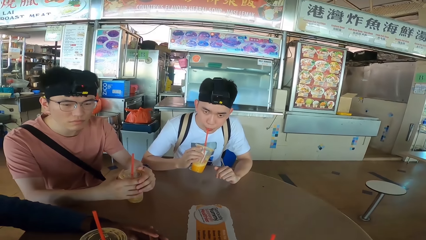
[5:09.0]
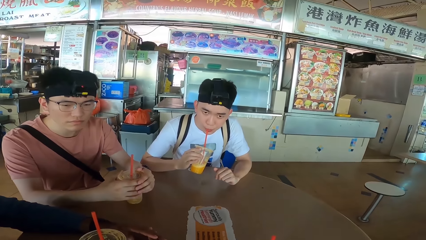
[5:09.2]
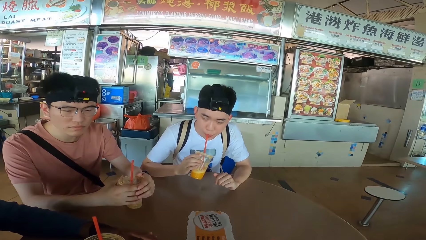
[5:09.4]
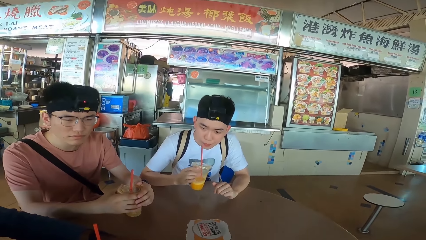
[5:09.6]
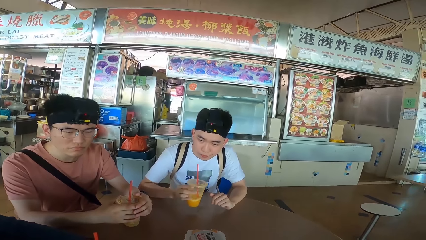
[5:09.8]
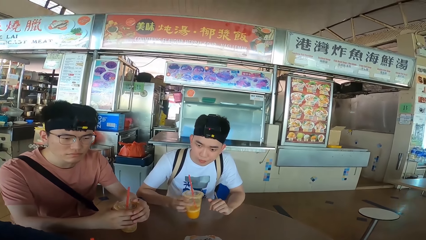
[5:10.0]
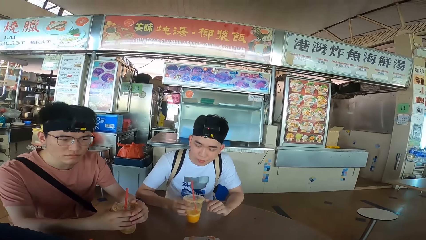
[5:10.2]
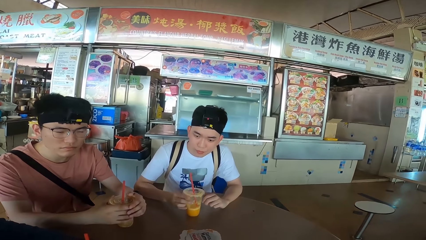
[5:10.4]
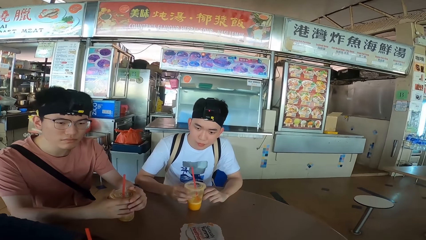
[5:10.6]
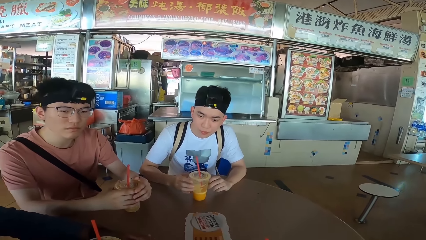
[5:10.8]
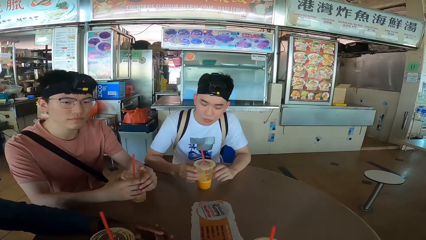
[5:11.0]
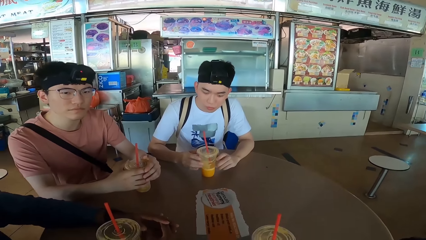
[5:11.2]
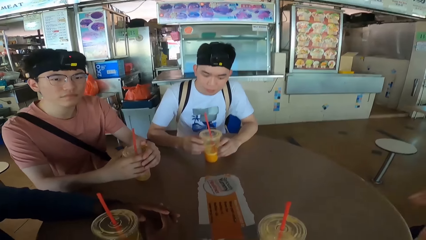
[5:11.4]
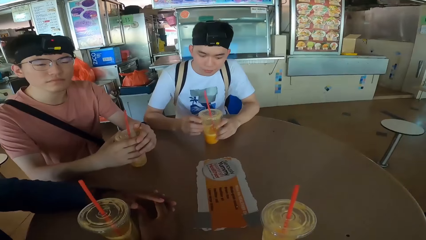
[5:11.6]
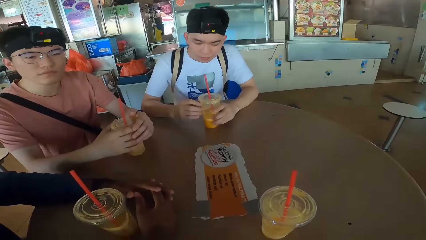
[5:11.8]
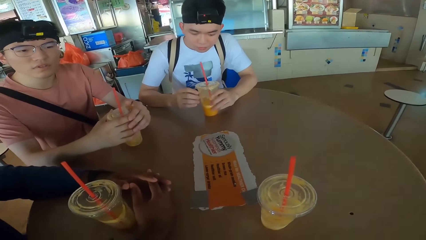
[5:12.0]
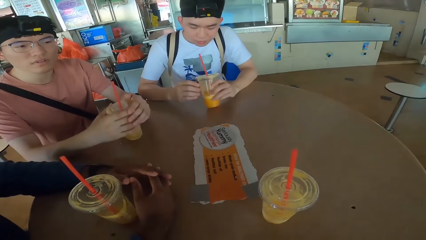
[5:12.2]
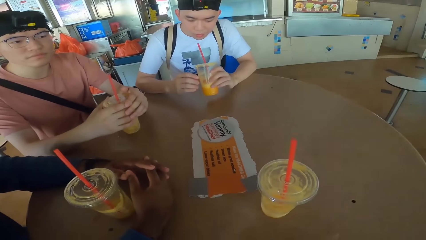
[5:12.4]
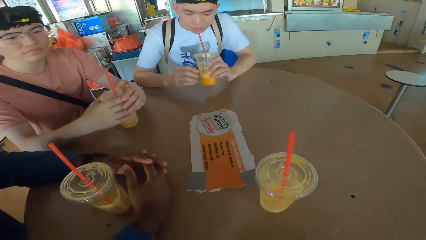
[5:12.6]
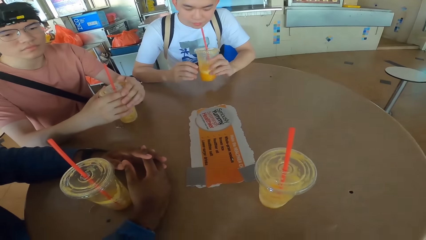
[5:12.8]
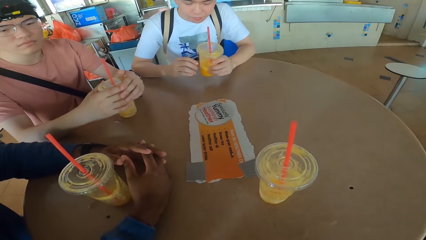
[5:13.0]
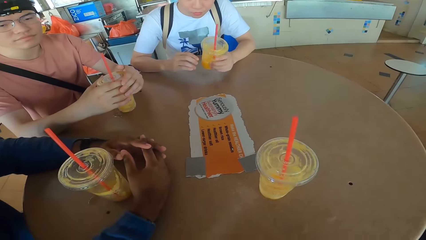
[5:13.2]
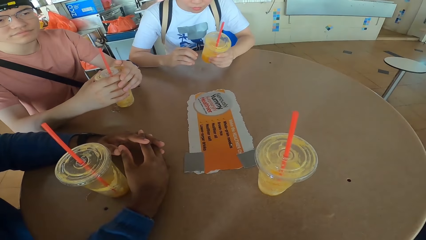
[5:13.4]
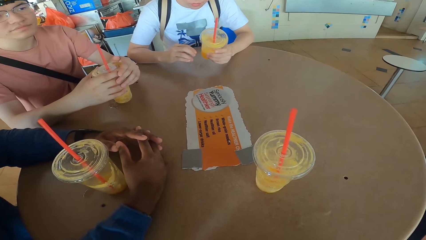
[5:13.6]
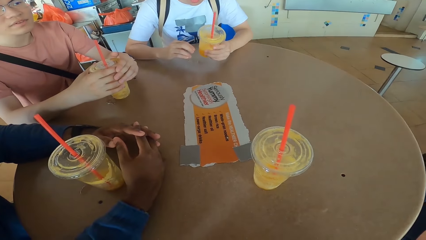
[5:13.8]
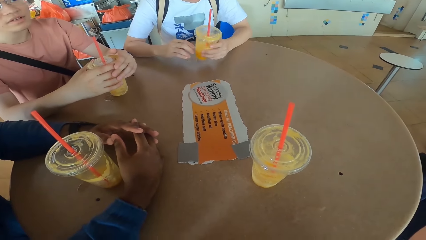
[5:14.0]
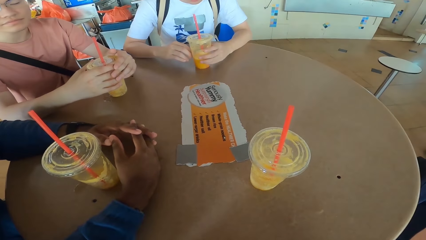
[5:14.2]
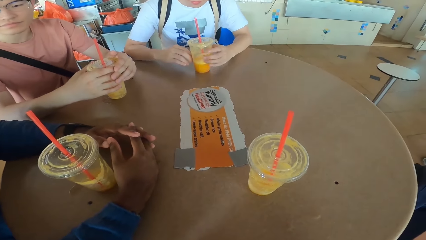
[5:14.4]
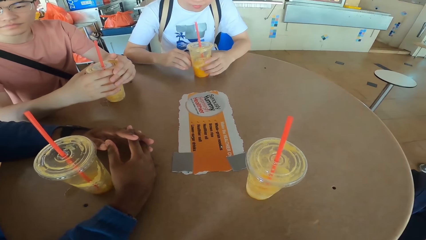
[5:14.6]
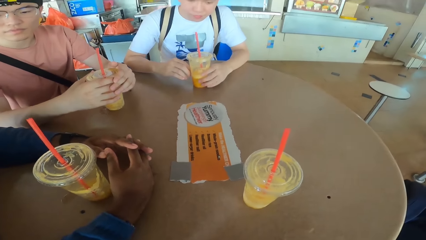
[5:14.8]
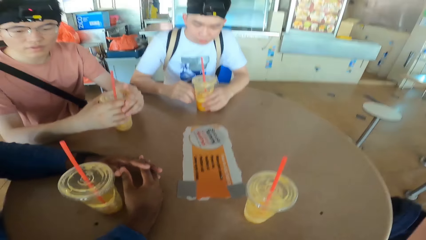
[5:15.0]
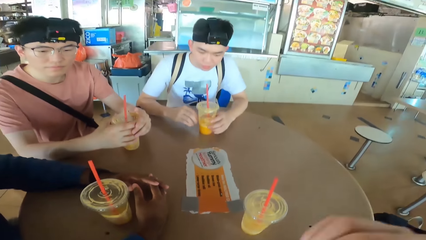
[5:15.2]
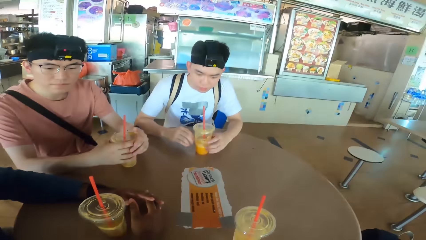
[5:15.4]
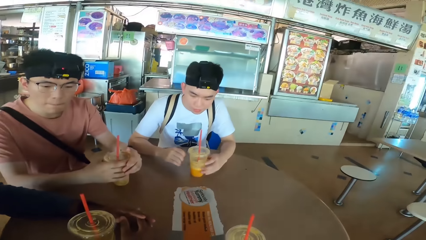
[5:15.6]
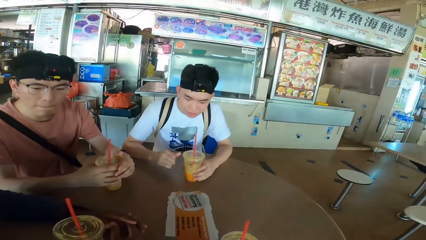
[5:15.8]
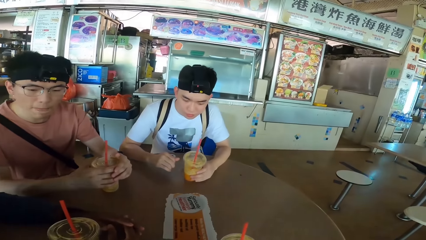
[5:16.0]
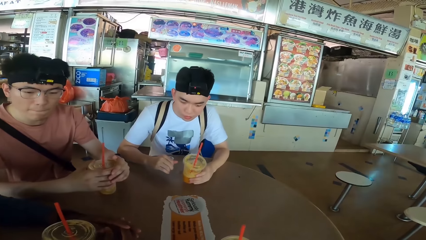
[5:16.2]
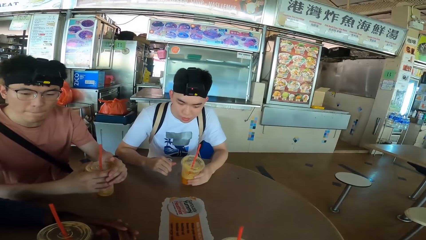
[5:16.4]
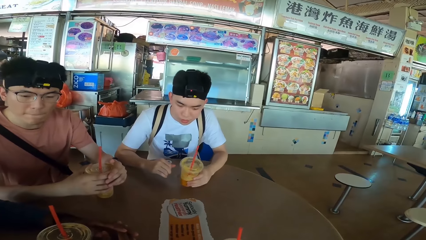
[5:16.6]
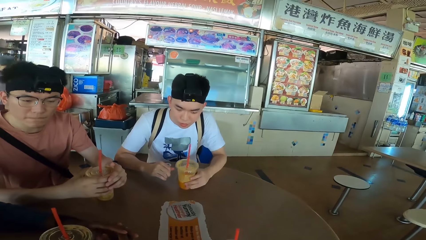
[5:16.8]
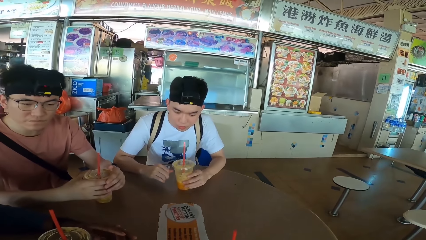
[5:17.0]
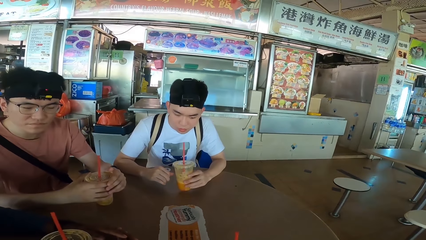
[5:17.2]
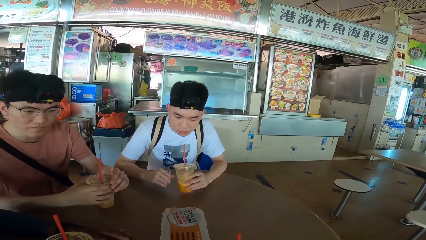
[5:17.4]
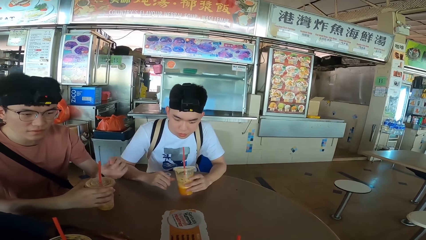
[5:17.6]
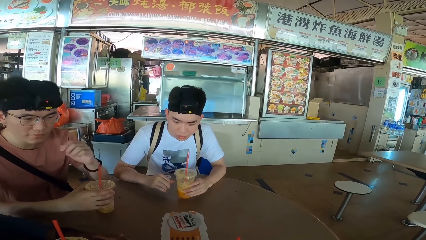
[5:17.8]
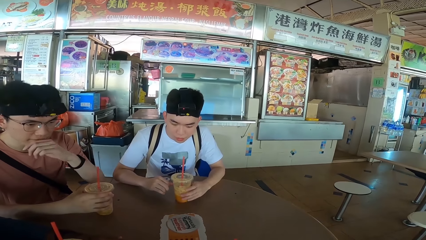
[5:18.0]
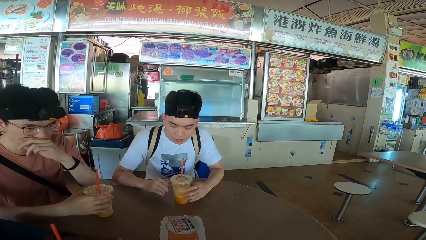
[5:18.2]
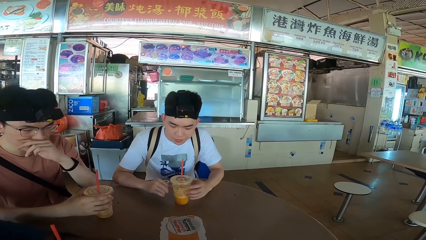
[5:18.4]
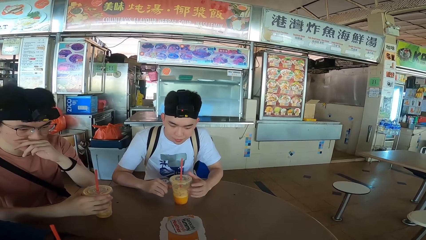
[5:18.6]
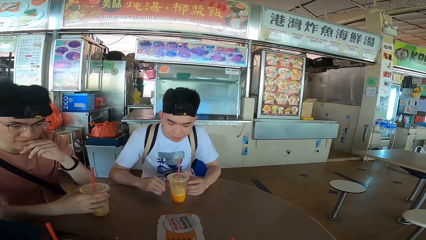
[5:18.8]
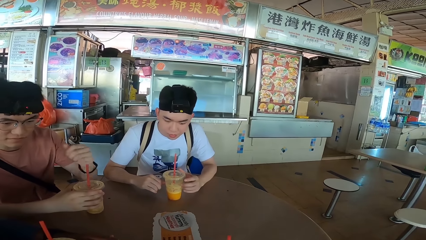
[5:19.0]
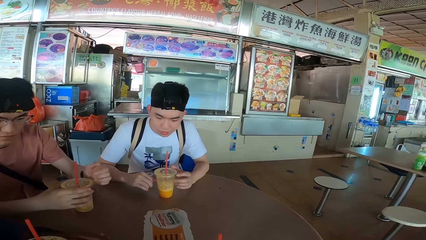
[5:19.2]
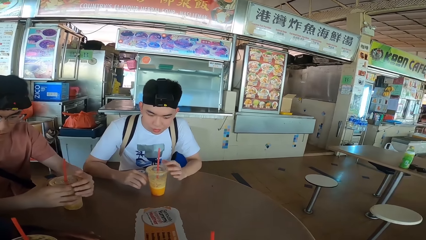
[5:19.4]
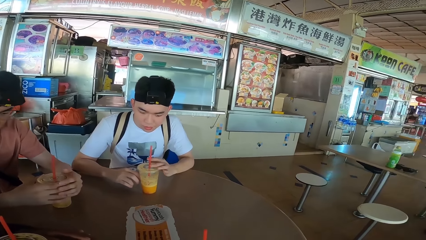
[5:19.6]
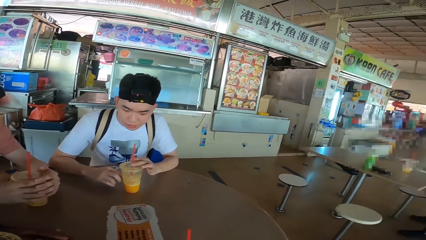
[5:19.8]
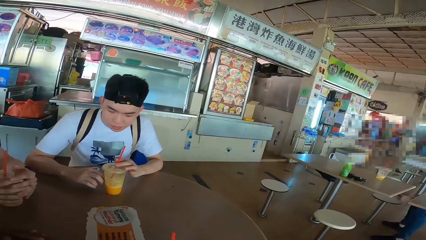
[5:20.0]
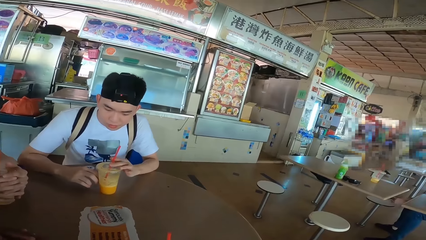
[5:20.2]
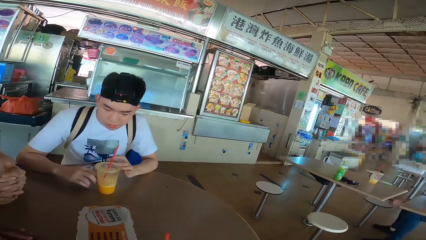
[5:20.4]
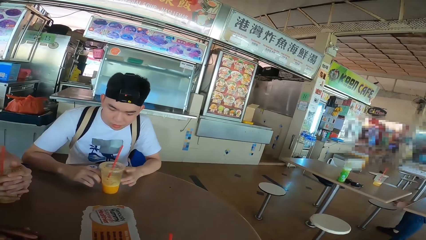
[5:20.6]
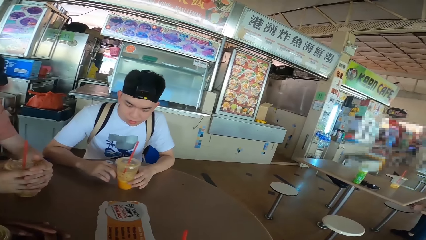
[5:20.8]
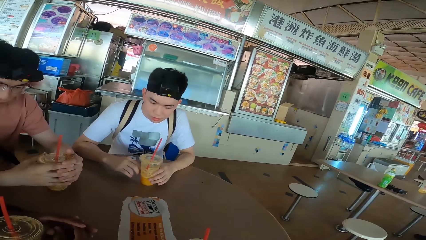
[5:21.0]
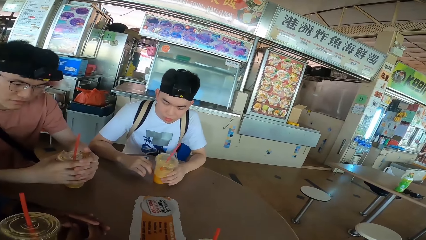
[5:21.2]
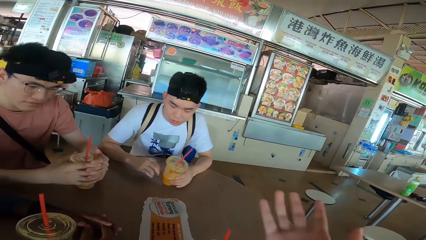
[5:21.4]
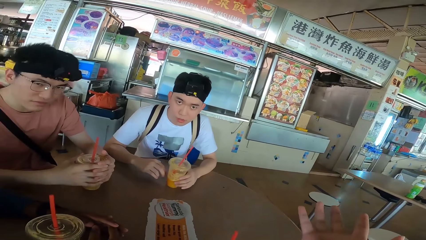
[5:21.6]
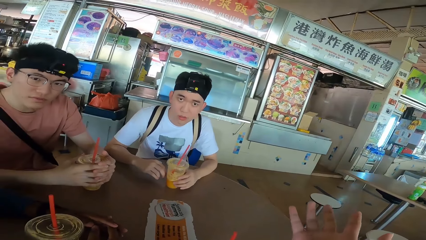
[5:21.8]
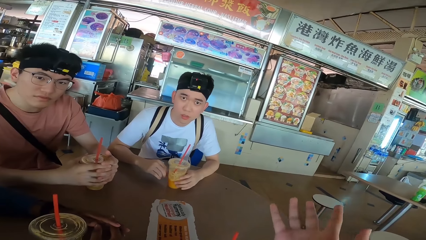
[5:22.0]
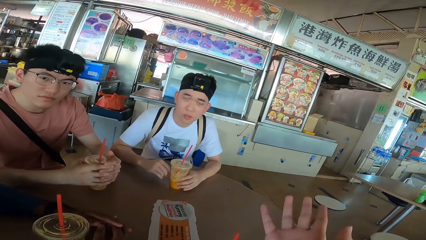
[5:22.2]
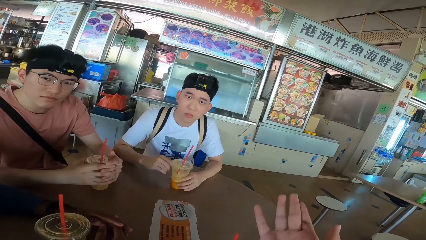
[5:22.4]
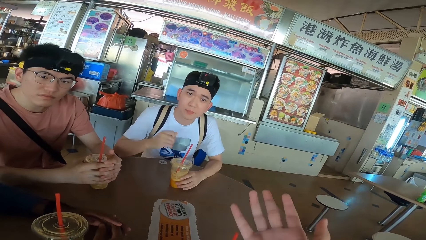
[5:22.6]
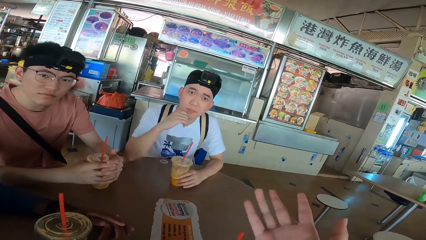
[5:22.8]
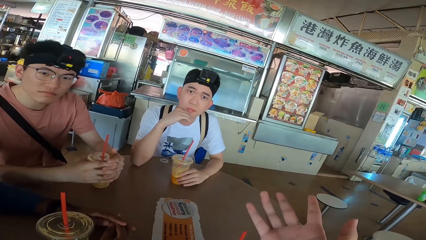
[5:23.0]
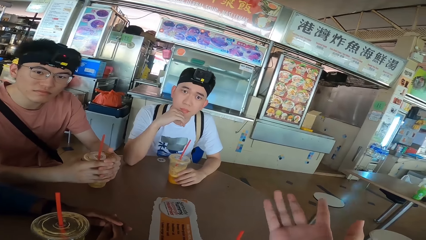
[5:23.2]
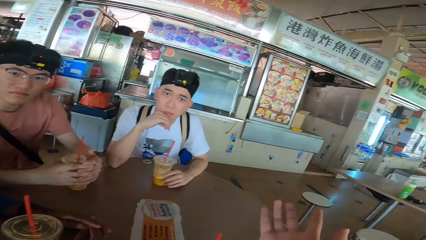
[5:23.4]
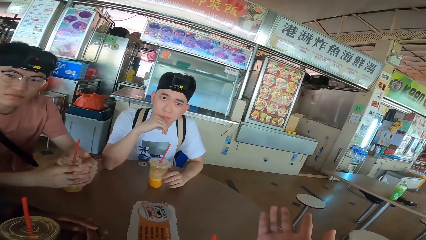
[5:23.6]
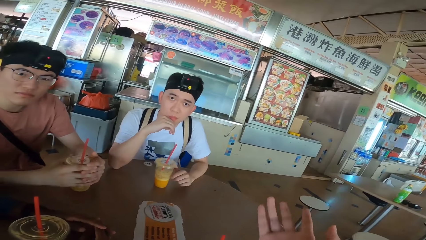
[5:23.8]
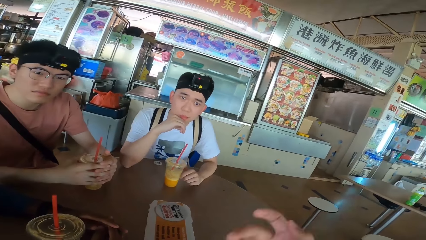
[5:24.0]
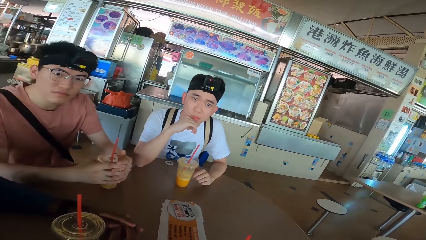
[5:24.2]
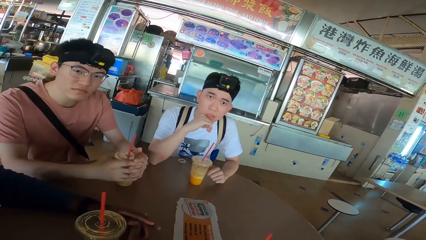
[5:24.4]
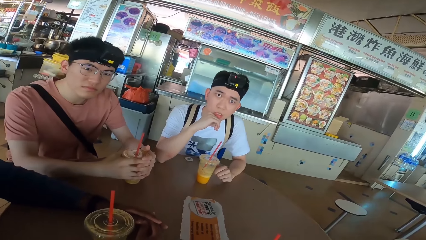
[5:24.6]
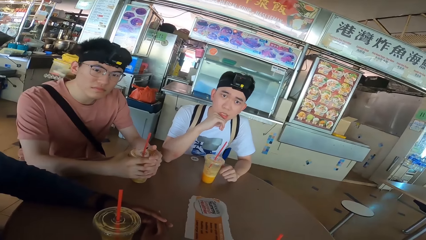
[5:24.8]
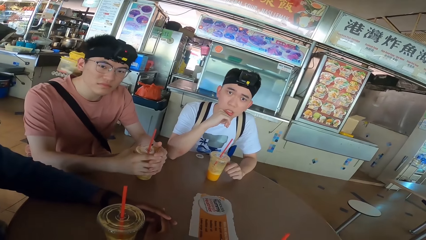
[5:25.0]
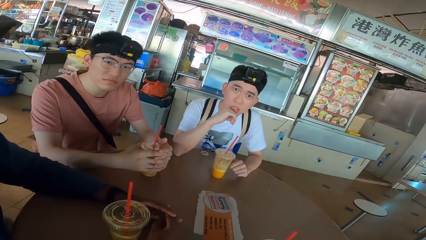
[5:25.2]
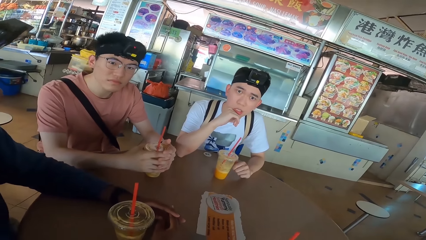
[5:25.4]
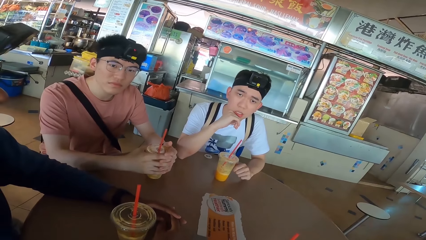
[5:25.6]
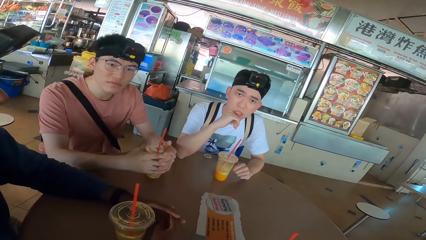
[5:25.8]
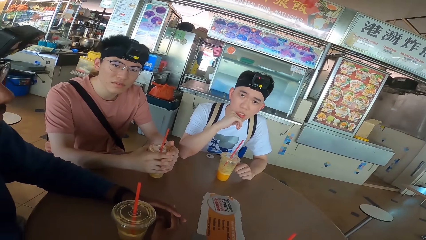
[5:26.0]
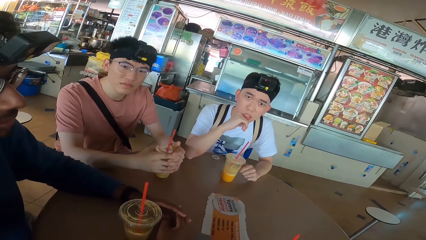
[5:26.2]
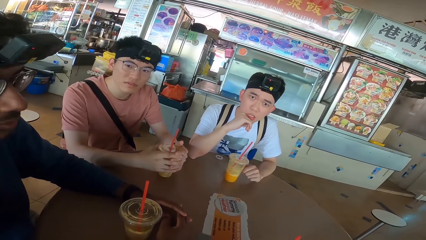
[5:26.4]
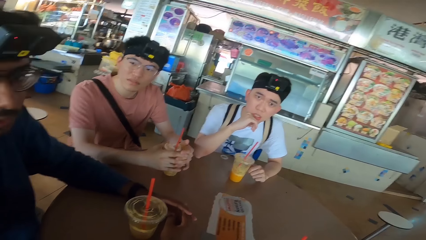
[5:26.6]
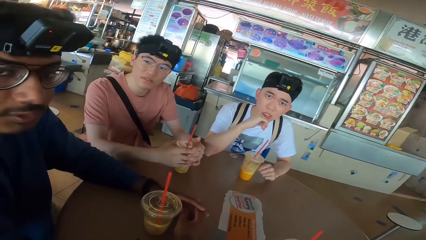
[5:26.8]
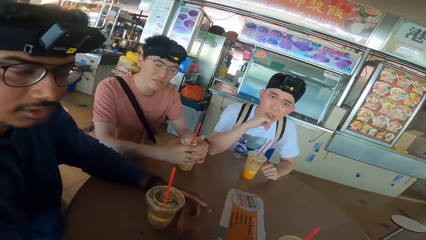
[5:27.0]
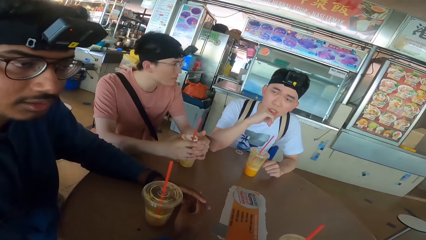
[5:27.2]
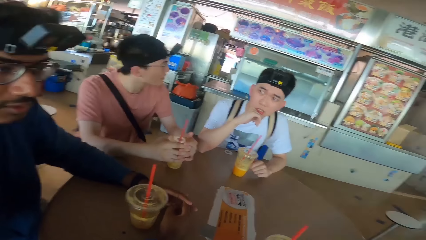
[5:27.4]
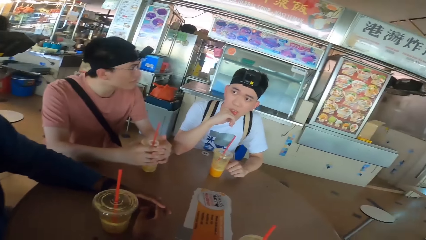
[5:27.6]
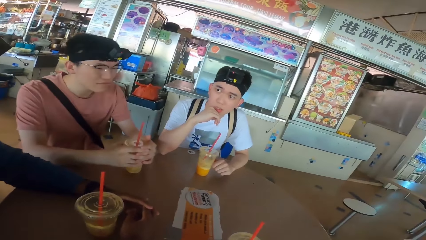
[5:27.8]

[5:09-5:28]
A man puts the smoothie on the table, holds the disposable cup and rotates the smoothie. A person touches his nose. The man touches the straw. The camera wearer spreads out his hand. He moves the hand. The man touches his chin and holds the head.
